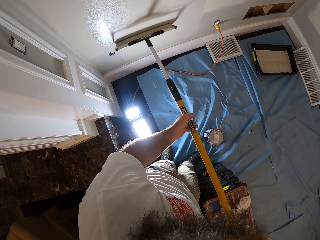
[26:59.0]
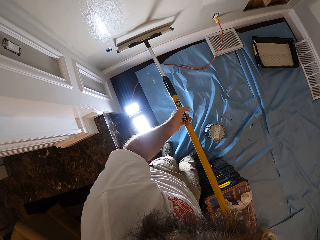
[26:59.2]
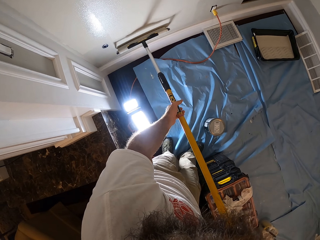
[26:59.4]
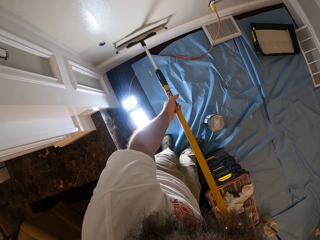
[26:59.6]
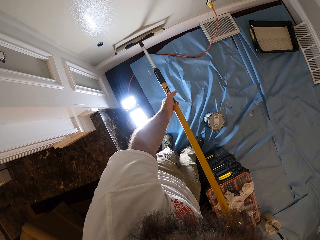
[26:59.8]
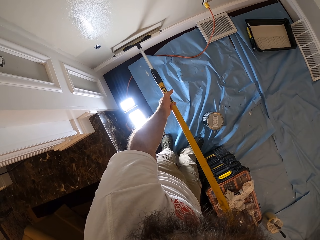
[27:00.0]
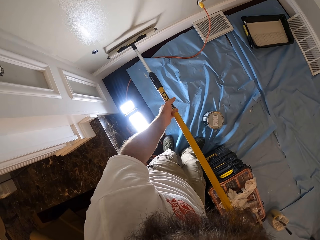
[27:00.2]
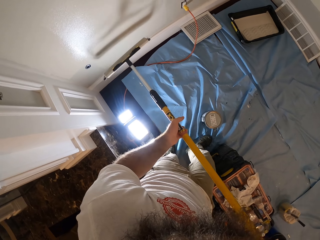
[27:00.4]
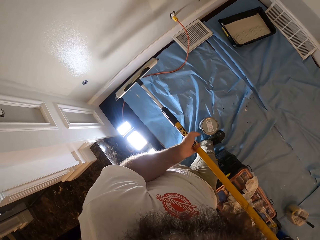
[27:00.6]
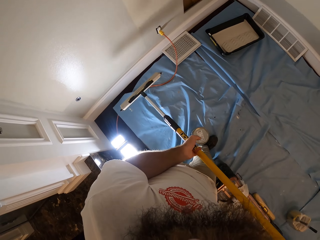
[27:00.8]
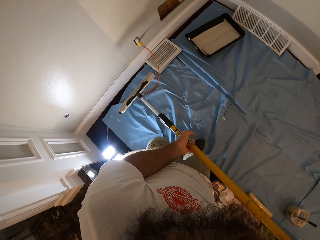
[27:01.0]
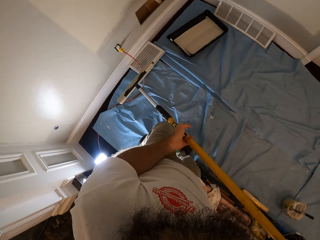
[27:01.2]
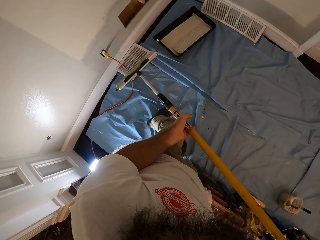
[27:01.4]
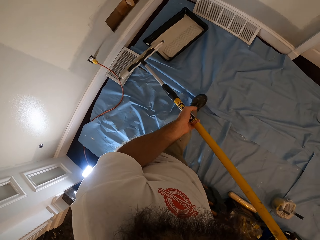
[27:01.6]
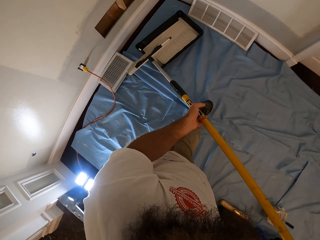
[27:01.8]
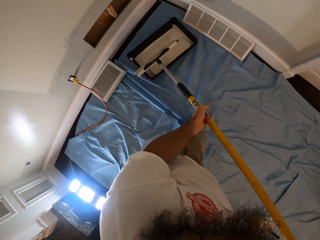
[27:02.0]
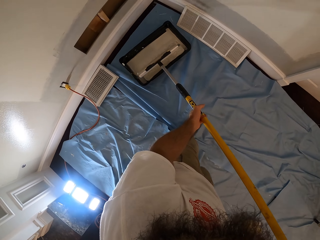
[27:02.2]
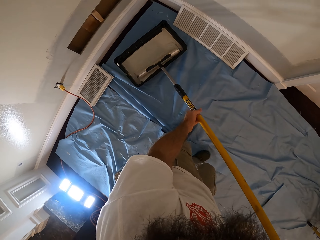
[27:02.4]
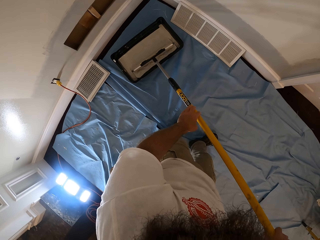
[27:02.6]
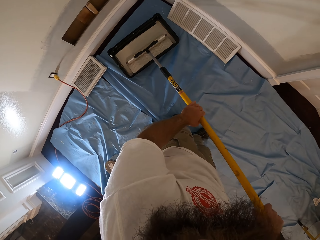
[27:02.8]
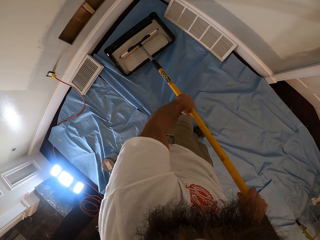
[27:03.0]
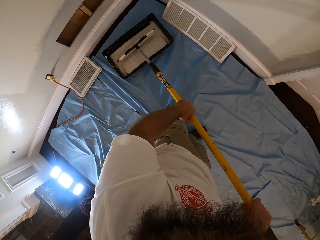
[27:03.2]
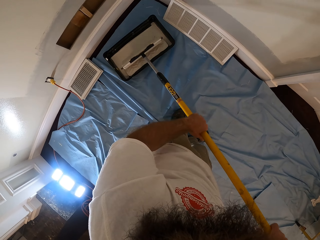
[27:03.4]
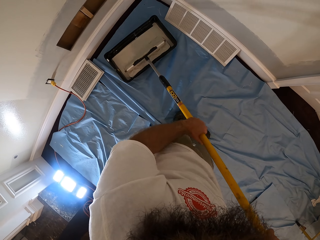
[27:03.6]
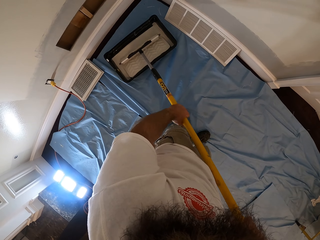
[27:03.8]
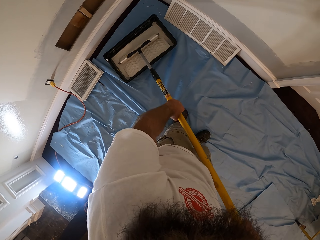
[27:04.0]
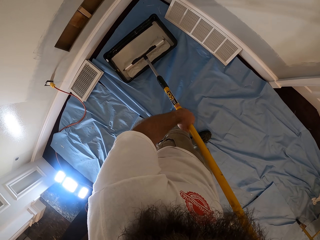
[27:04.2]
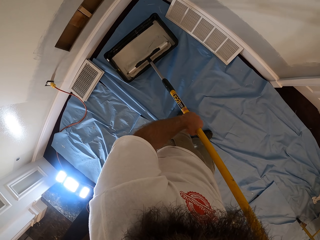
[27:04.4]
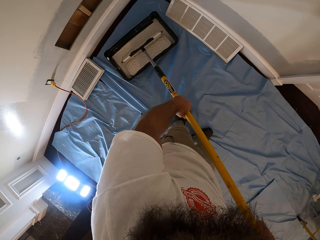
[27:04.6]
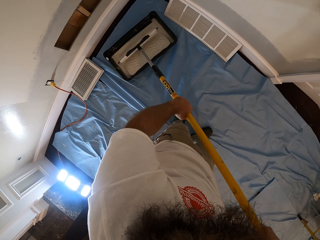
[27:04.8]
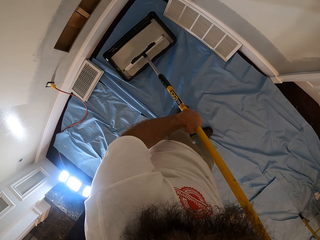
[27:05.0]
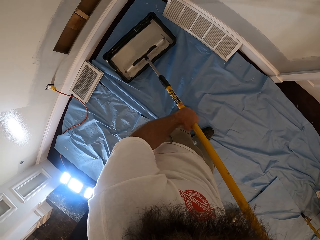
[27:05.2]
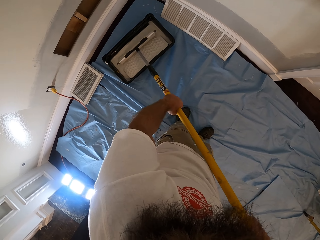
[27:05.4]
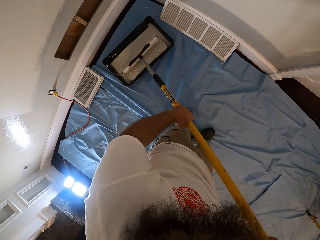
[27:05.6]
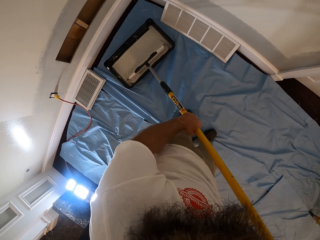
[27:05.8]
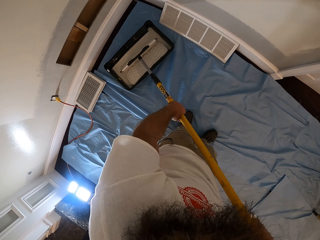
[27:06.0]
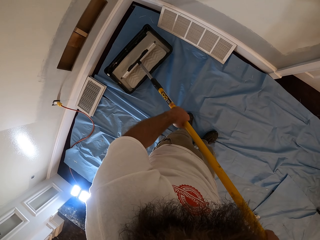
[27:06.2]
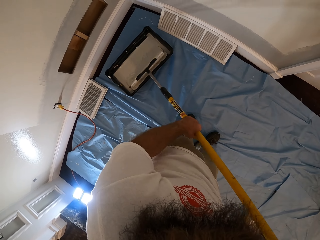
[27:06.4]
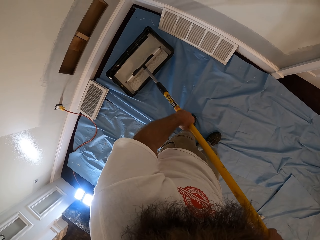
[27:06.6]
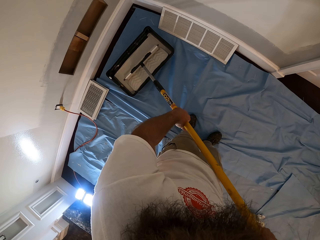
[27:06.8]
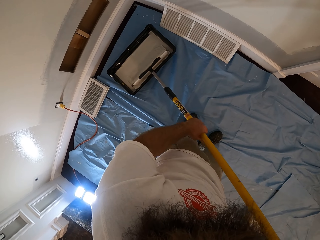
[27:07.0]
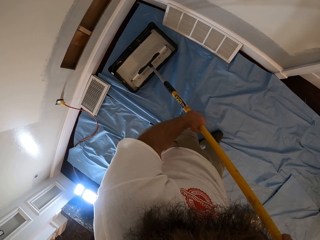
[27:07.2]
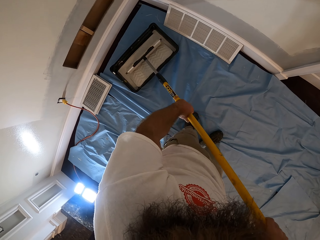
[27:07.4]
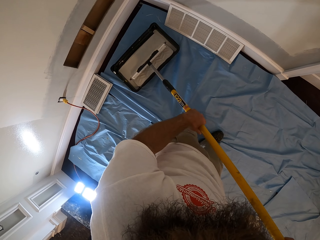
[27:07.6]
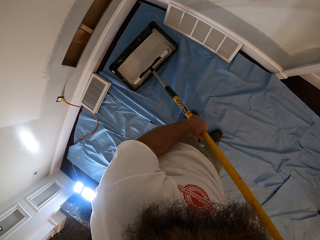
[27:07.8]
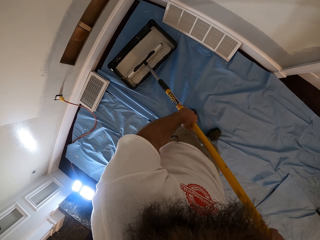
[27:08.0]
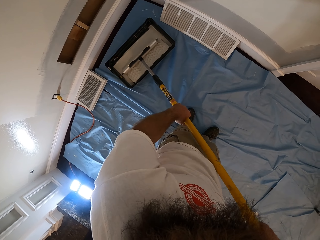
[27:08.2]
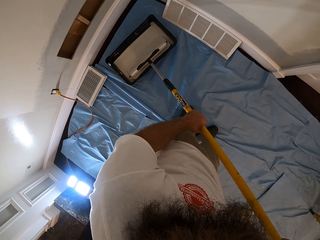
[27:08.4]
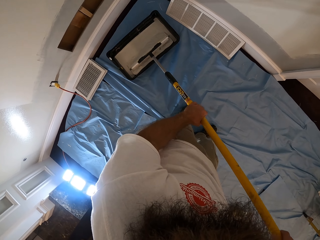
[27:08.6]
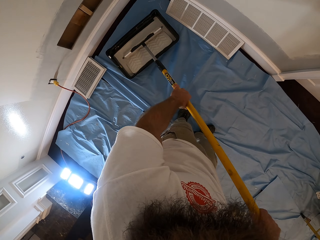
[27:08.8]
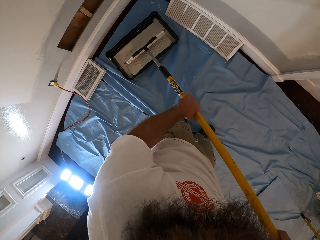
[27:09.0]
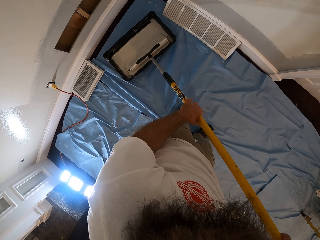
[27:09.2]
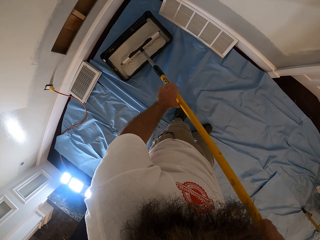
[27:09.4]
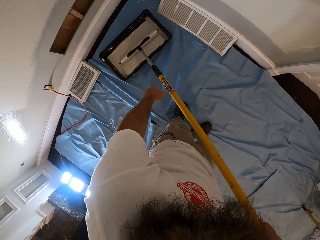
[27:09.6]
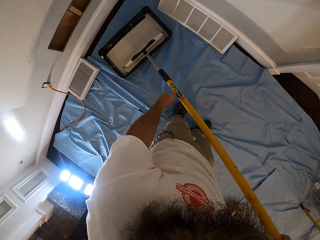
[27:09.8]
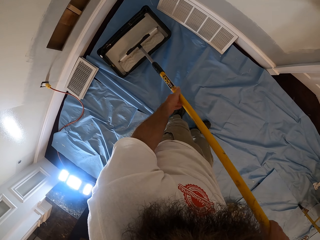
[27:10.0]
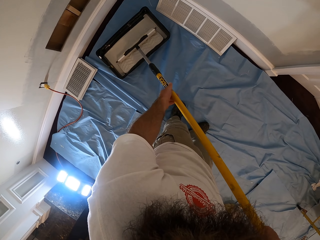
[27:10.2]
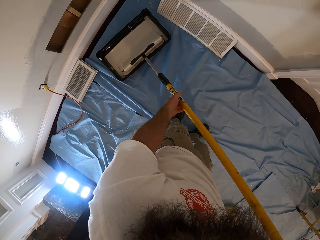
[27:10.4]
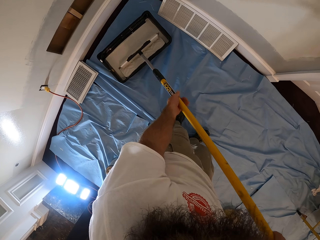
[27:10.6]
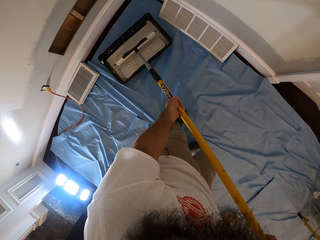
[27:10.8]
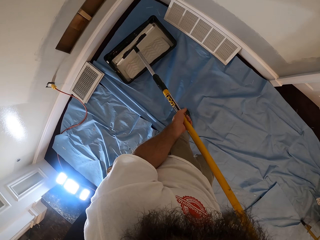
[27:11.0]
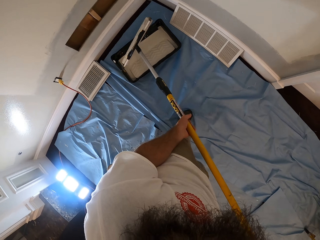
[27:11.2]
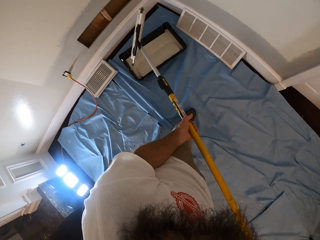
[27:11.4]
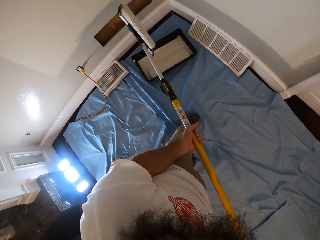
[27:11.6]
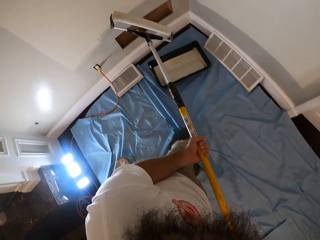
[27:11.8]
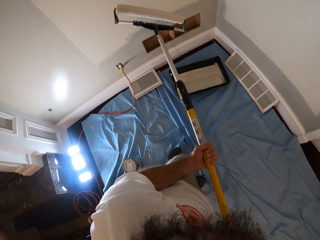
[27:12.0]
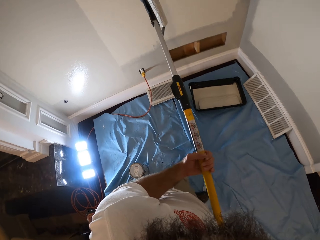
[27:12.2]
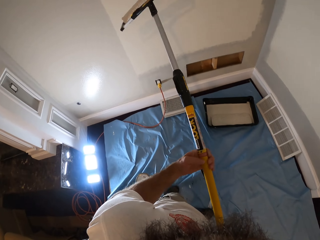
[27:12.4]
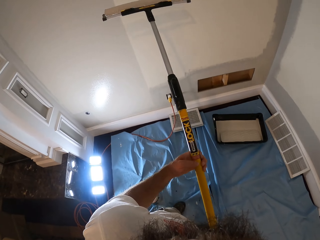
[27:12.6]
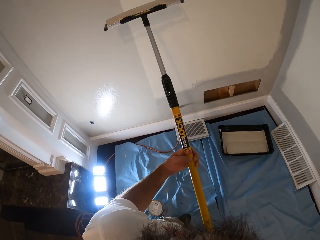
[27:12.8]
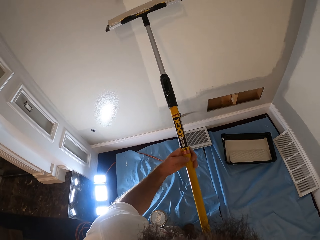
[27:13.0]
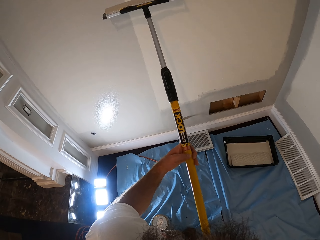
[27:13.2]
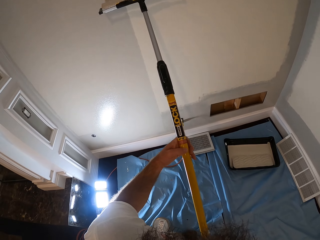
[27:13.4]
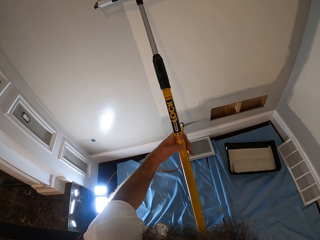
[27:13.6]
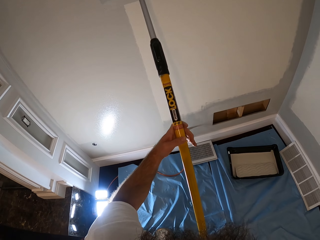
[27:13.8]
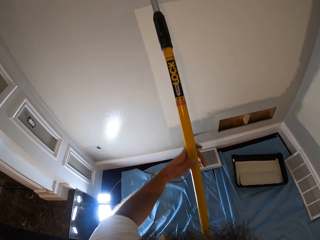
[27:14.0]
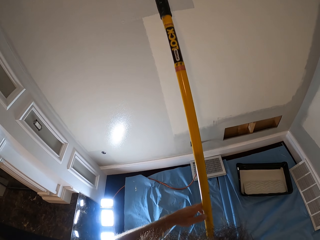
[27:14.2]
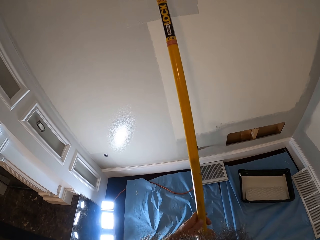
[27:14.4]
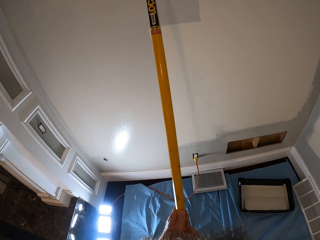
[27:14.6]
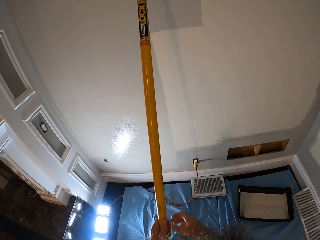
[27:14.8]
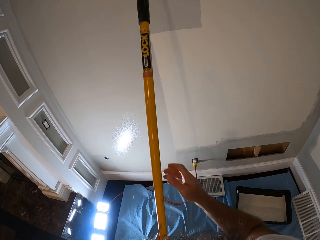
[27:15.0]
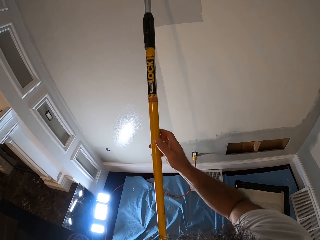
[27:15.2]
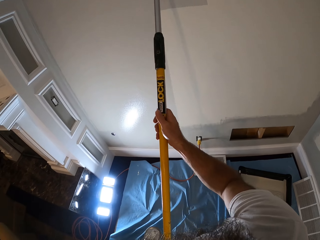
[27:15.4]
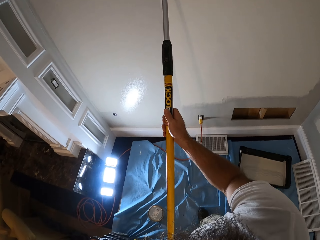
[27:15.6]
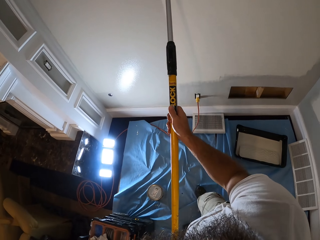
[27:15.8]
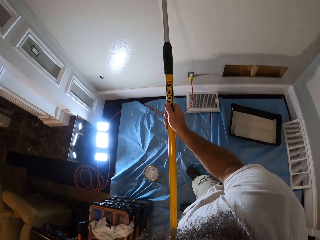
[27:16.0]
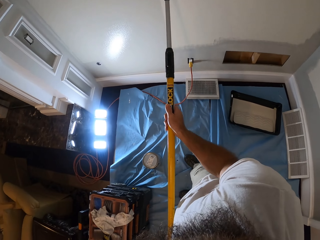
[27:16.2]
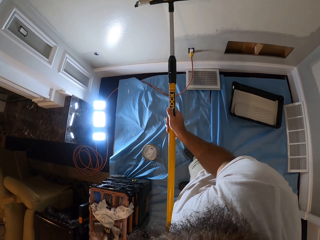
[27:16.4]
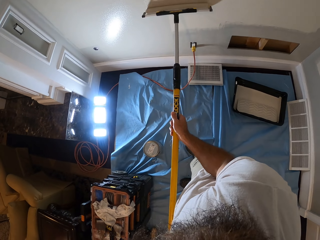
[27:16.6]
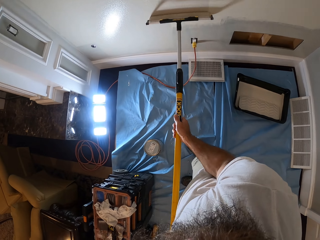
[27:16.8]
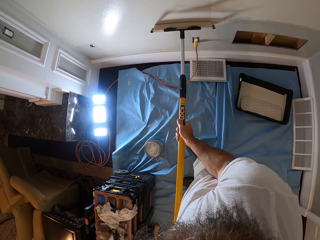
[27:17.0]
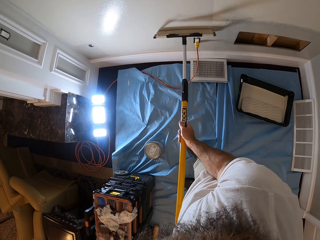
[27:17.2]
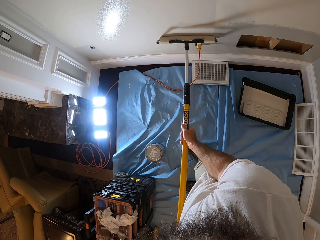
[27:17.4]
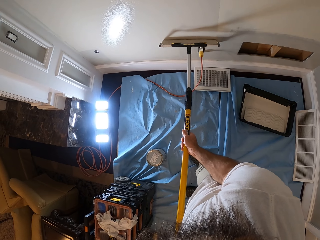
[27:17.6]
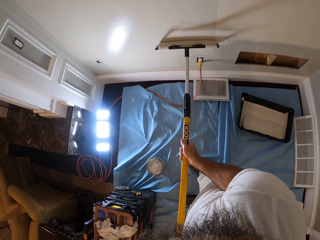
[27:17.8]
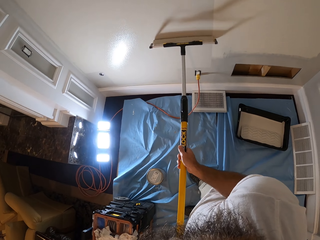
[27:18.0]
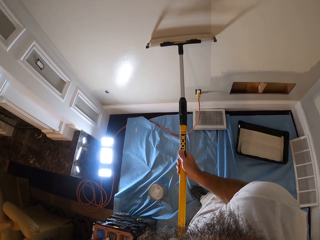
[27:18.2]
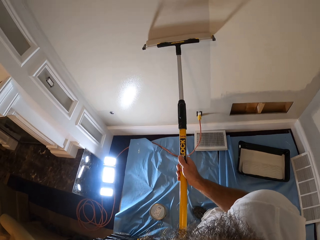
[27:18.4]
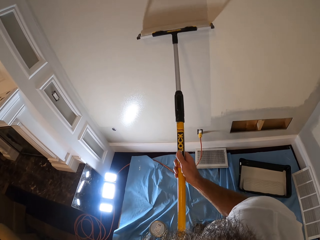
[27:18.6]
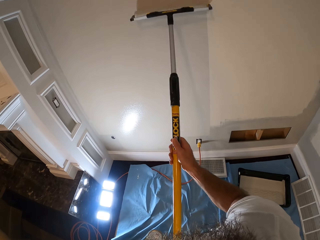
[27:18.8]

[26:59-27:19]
The camera wearer walks around. They roll the roller in the paint bowl with both hands. They dip the paint roller in the paint. They paint the wall with the paint roller in both hands.

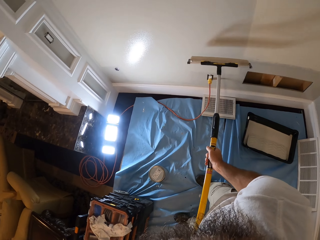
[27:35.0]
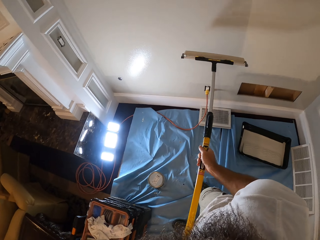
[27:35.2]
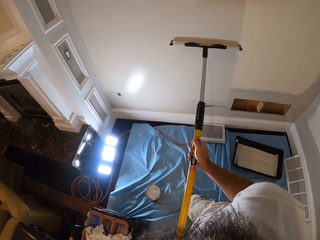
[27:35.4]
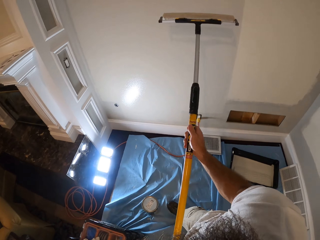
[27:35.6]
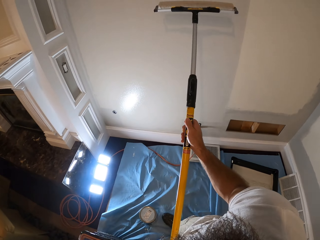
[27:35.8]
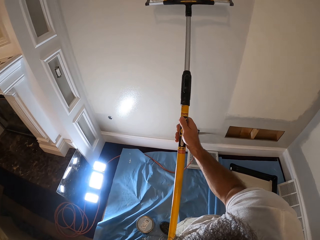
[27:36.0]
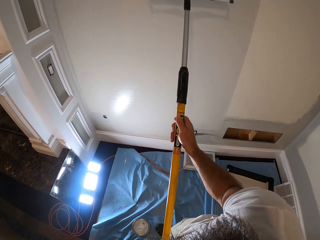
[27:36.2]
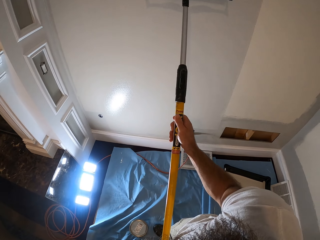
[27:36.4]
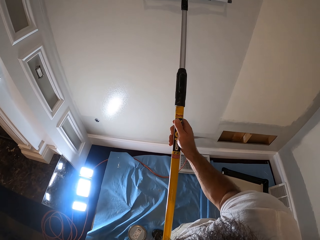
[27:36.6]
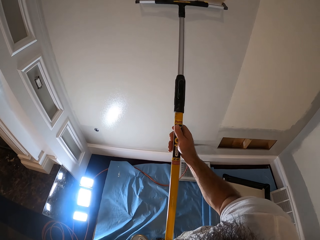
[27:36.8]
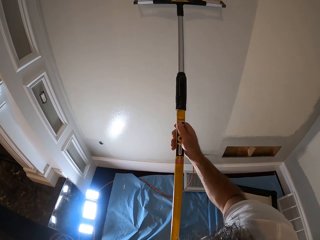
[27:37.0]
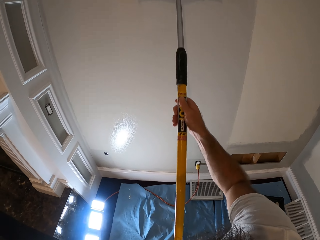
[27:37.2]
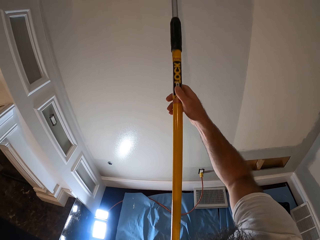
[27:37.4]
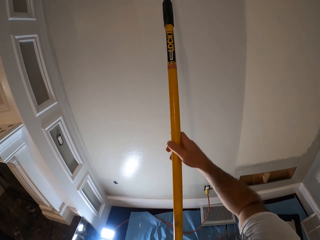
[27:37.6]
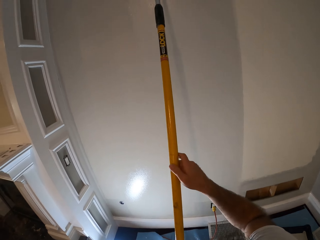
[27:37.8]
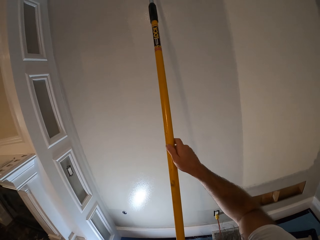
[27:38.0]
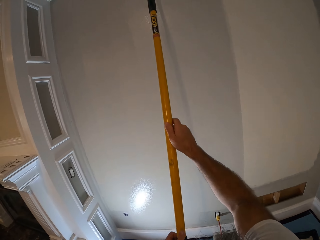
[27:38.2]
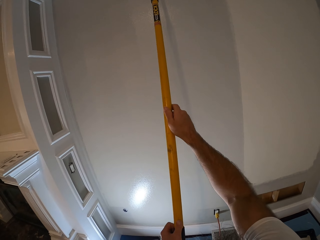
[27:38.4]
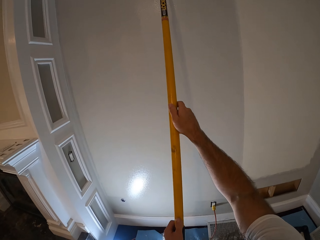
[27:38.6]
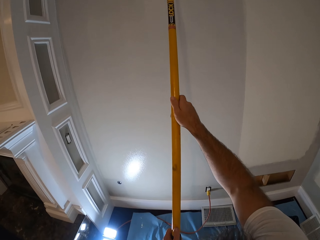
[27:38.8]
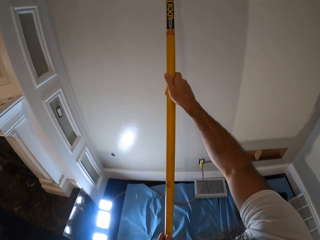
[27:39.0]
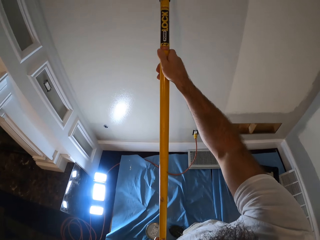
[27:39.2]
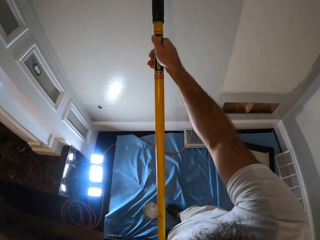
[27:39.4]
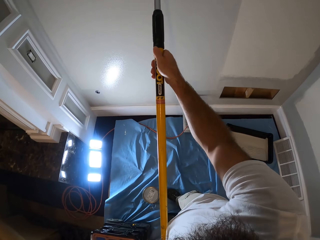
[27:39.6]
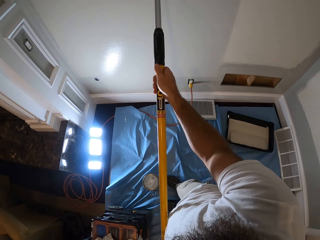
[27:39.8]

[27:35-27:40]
The camera wearer paints the wall again.
